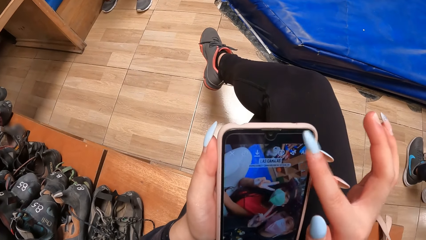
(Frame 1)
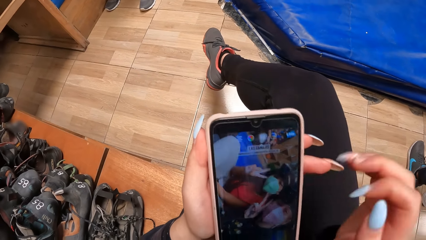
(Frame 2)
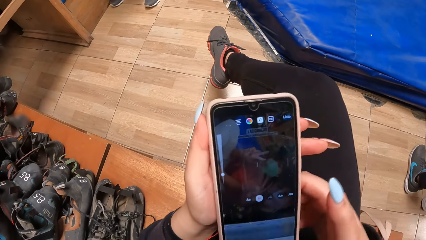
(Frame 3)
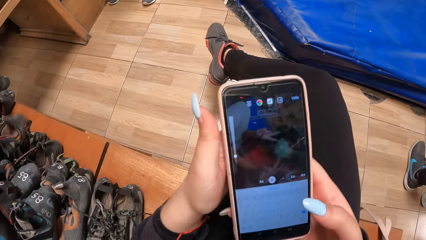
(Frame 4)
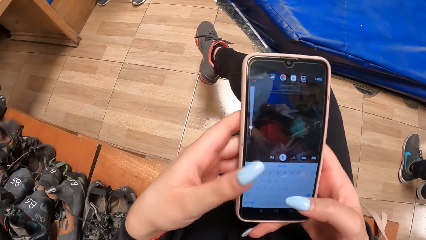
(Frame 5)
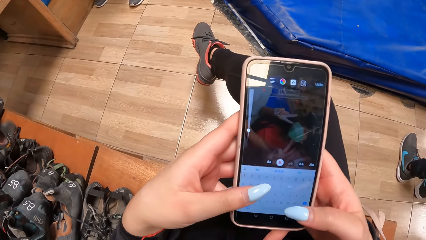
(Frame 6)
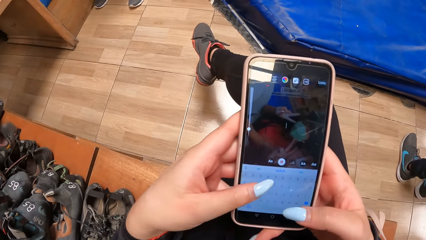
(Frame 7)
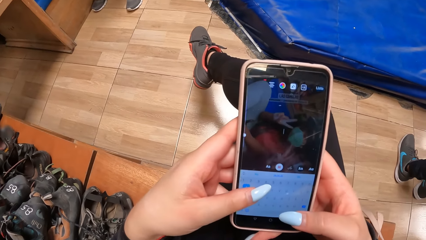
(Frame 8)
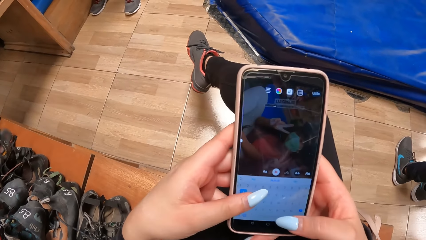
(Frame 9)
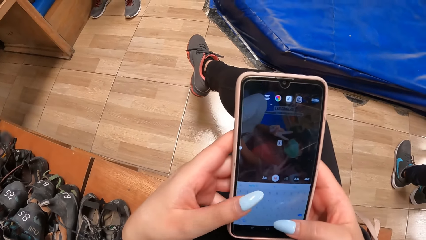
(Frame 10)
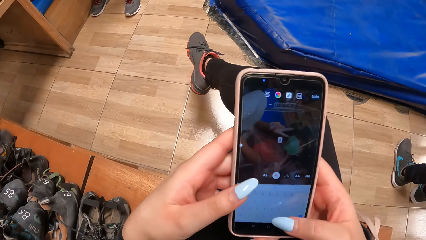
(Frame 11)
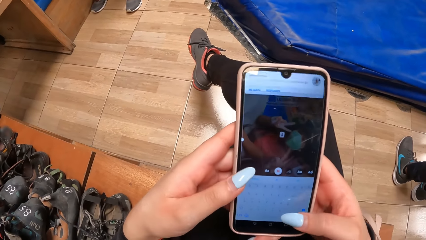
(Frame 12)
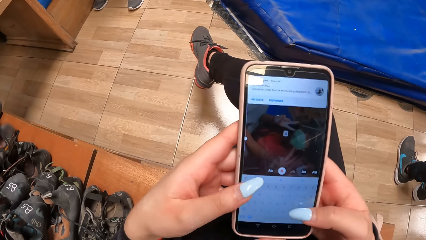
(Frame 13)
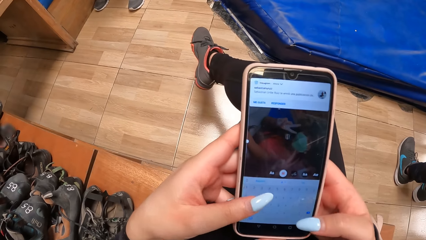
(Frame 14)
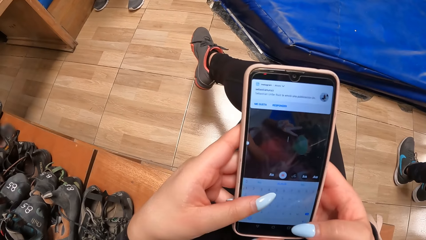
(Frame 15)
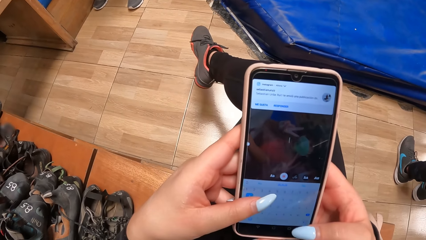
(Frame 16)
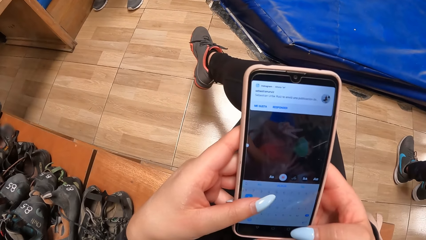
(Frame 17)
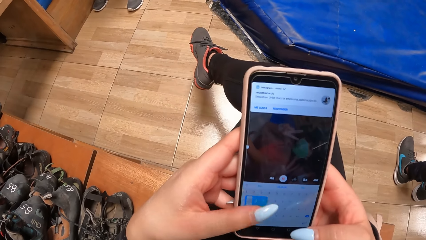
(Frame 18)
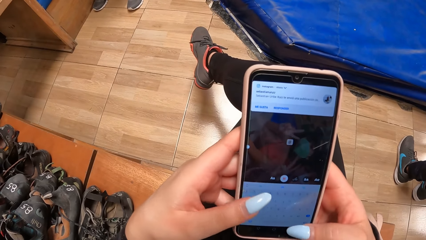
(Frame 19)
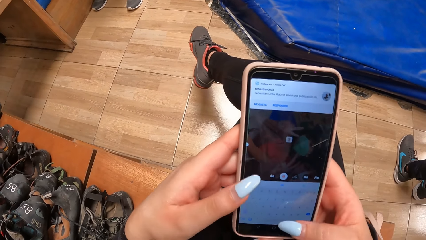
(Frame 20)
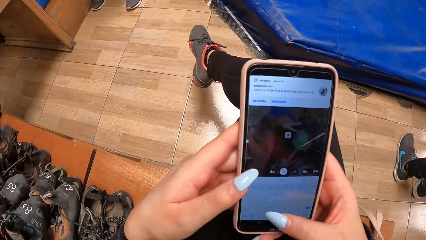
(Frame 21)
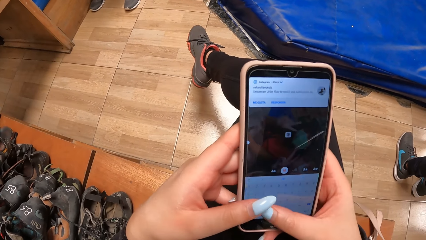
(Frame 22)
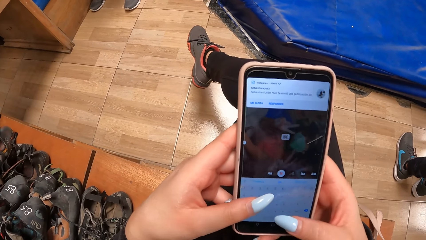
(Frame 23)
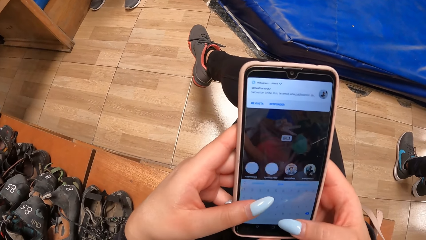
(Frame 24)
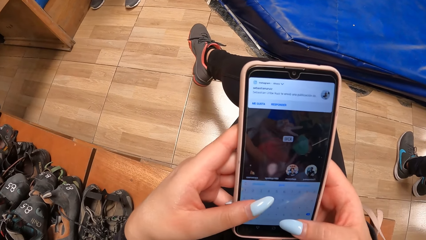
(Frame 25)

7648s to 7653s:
The camera wearer operates the phone with both hands.
